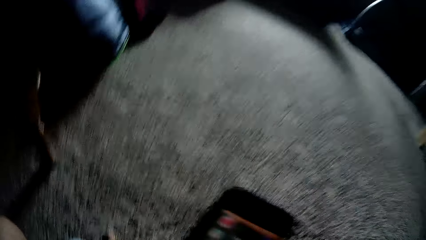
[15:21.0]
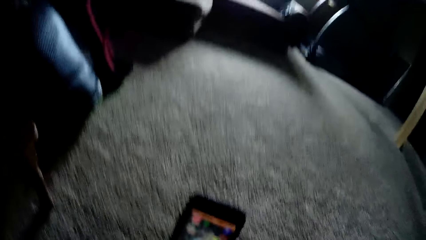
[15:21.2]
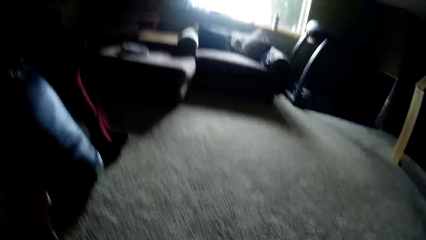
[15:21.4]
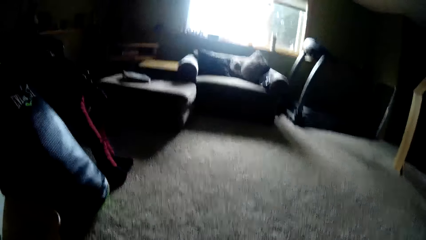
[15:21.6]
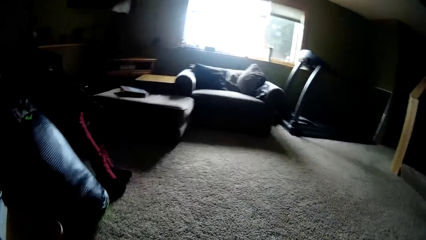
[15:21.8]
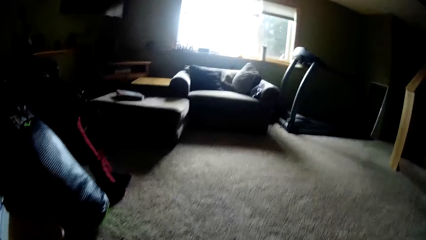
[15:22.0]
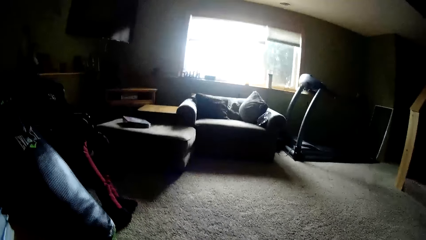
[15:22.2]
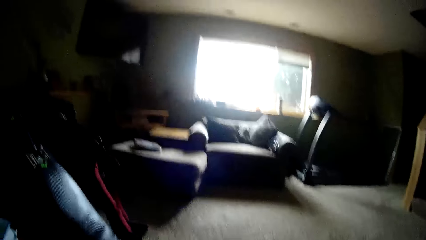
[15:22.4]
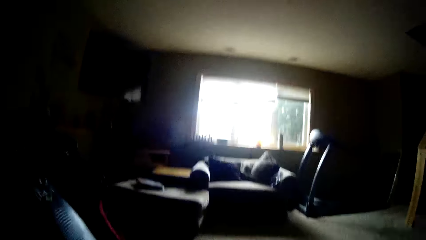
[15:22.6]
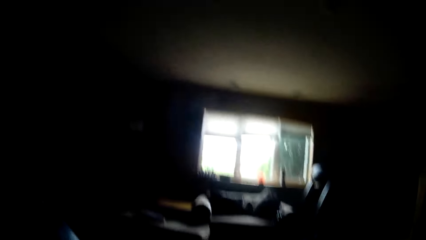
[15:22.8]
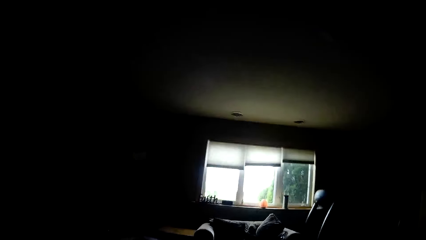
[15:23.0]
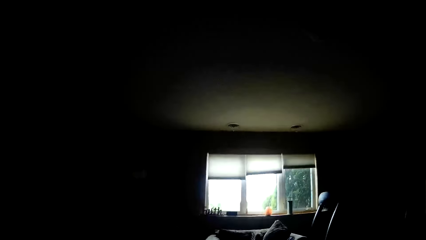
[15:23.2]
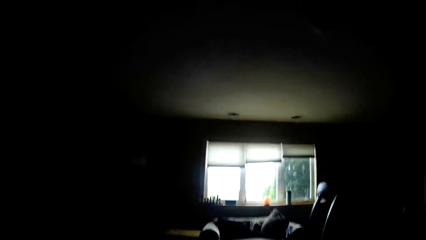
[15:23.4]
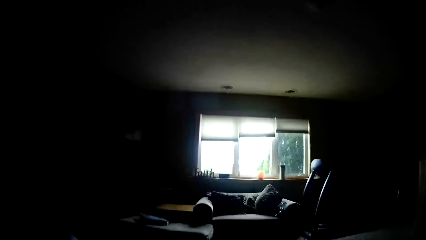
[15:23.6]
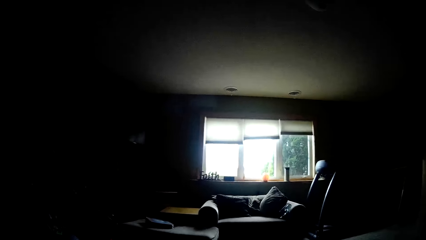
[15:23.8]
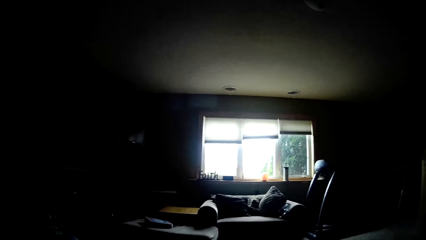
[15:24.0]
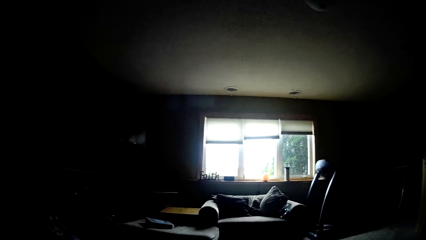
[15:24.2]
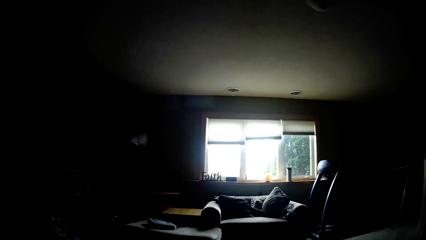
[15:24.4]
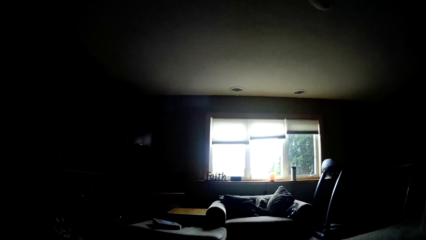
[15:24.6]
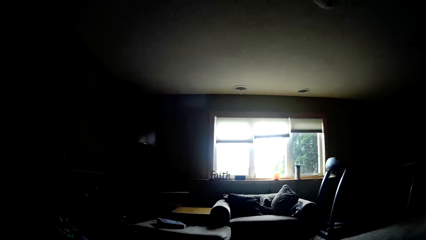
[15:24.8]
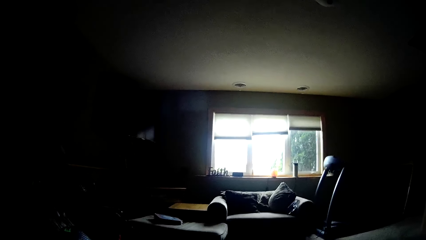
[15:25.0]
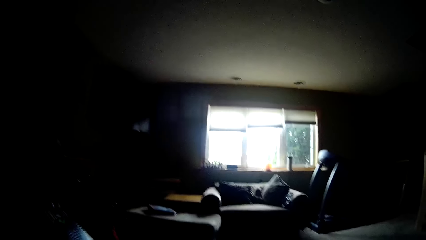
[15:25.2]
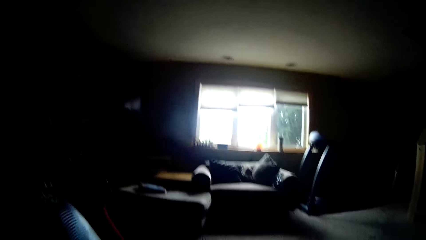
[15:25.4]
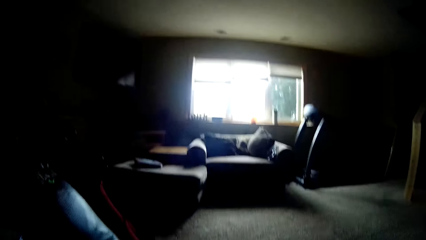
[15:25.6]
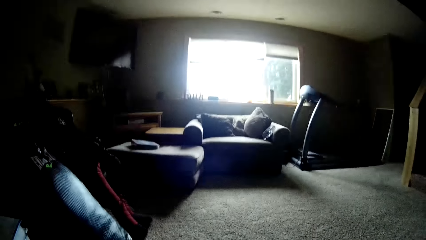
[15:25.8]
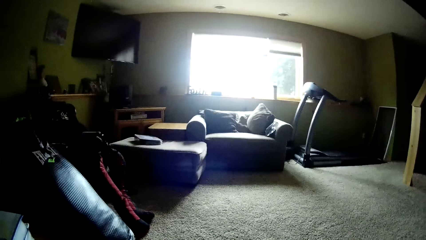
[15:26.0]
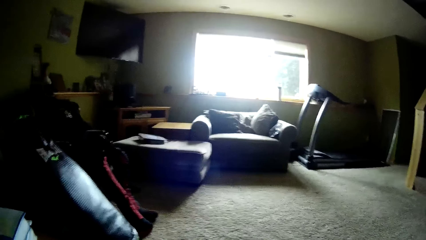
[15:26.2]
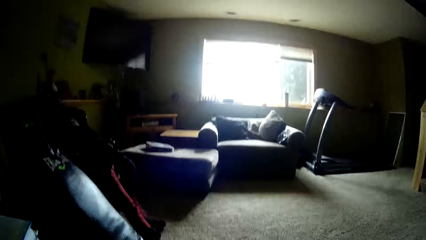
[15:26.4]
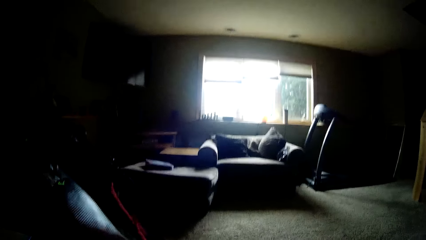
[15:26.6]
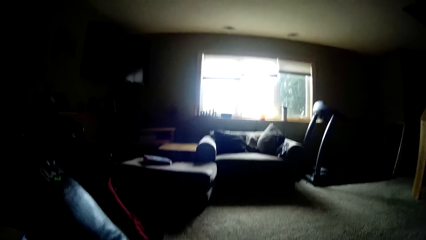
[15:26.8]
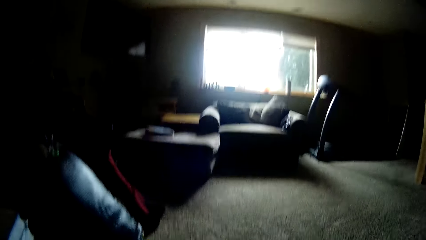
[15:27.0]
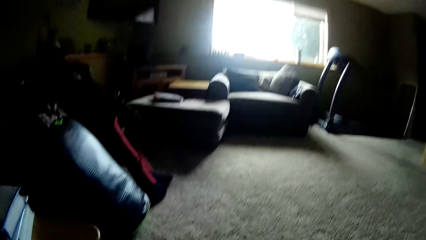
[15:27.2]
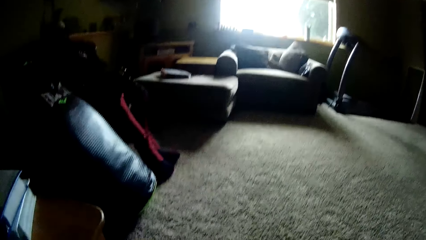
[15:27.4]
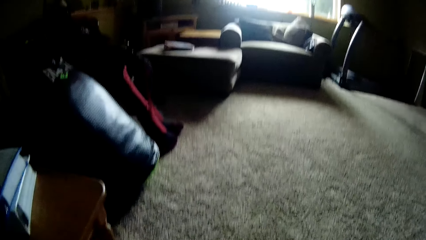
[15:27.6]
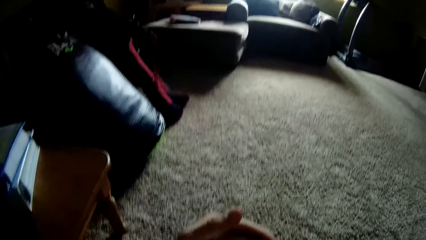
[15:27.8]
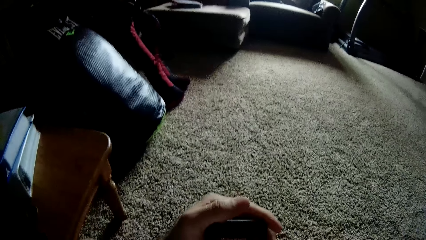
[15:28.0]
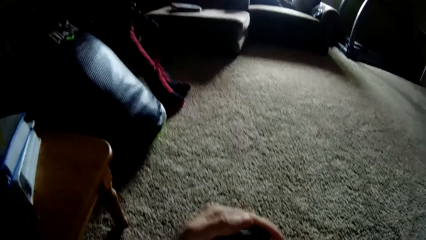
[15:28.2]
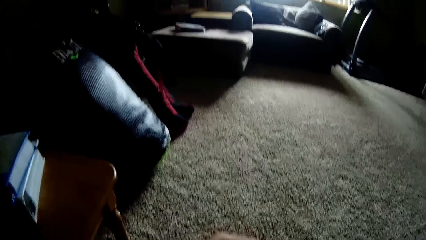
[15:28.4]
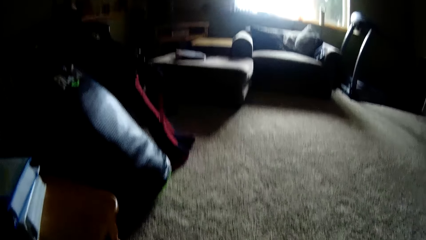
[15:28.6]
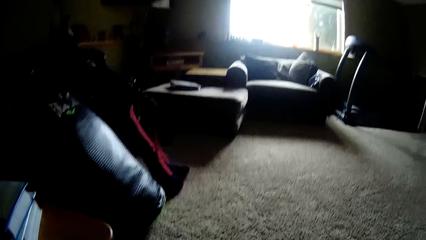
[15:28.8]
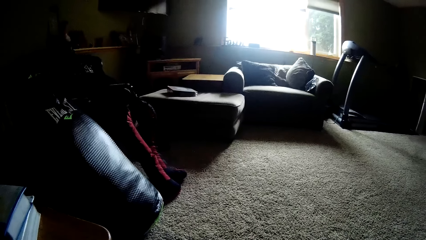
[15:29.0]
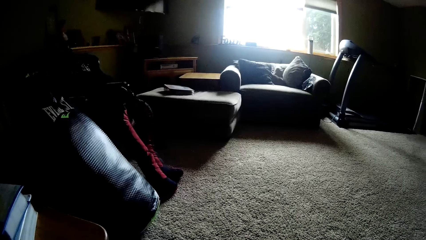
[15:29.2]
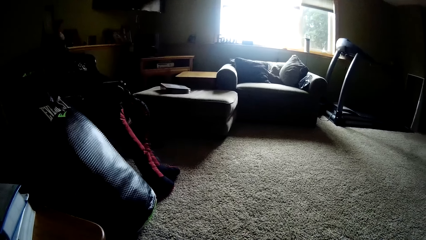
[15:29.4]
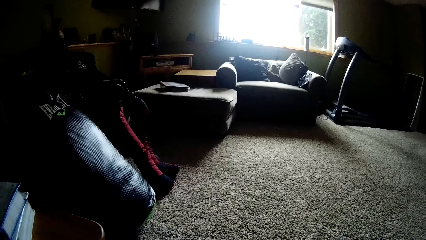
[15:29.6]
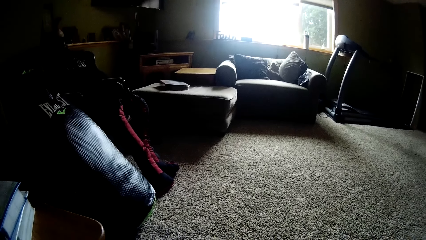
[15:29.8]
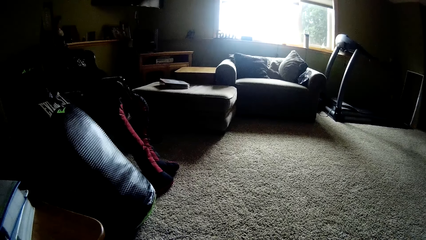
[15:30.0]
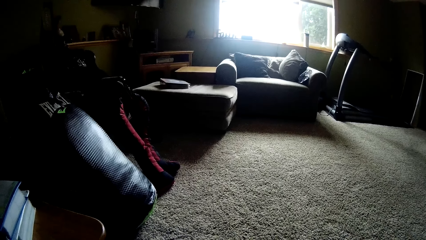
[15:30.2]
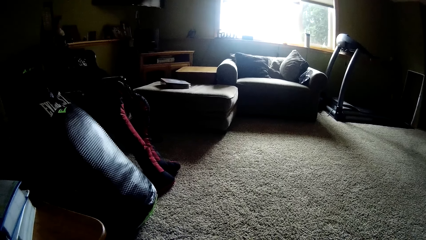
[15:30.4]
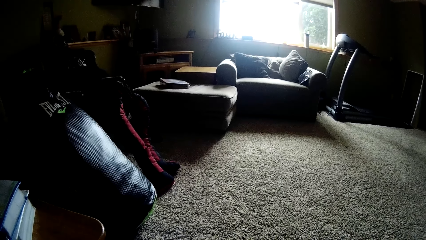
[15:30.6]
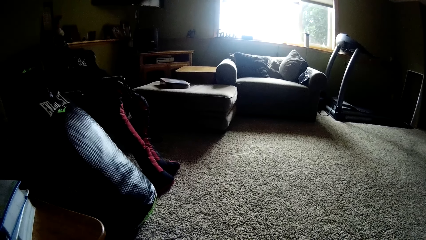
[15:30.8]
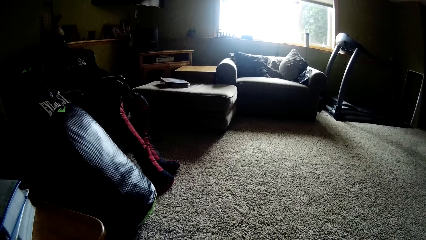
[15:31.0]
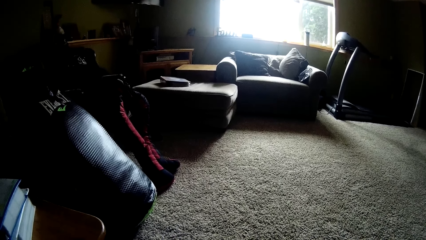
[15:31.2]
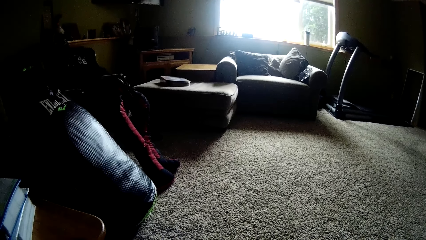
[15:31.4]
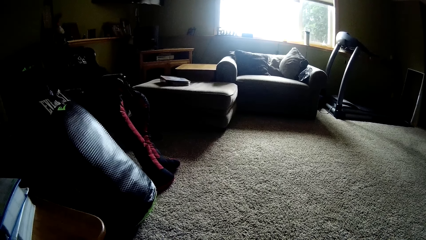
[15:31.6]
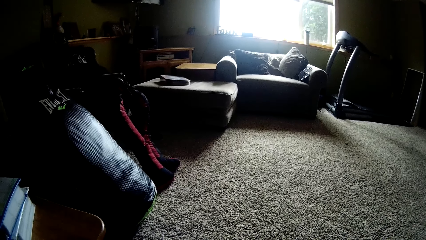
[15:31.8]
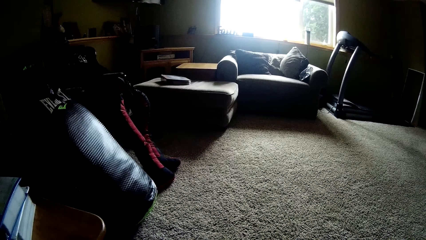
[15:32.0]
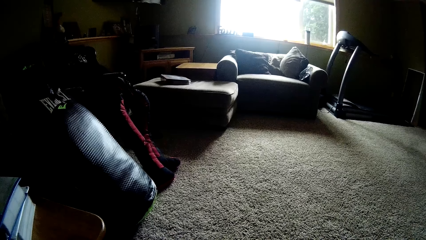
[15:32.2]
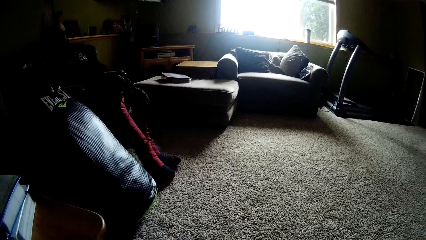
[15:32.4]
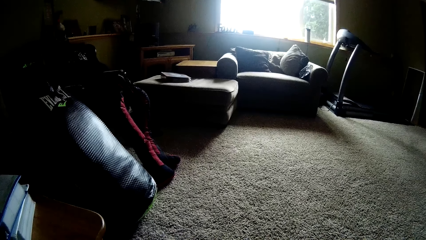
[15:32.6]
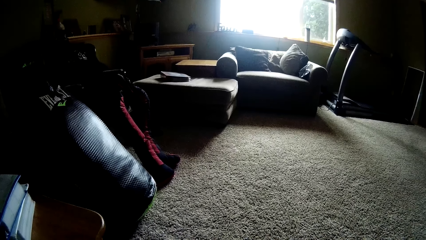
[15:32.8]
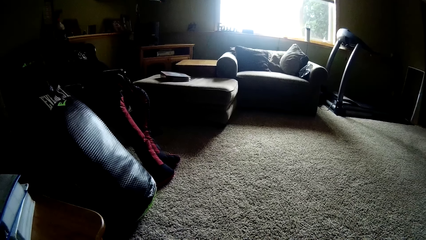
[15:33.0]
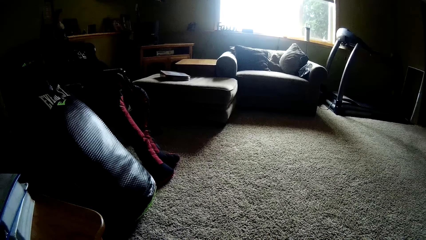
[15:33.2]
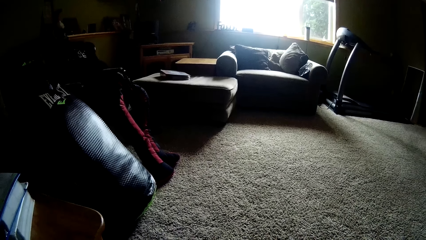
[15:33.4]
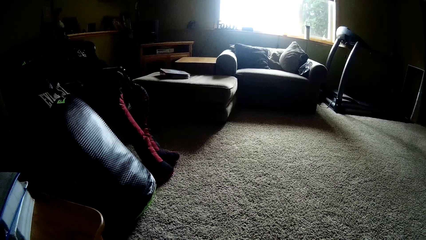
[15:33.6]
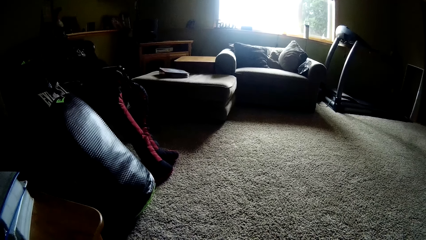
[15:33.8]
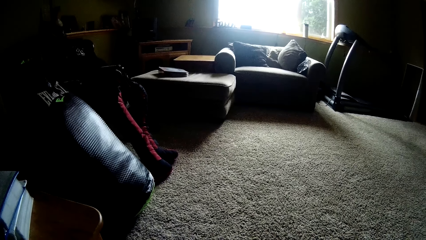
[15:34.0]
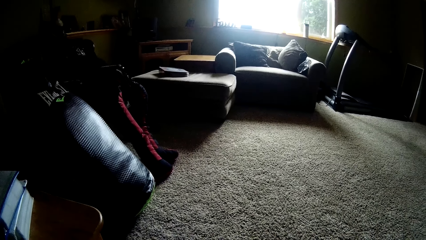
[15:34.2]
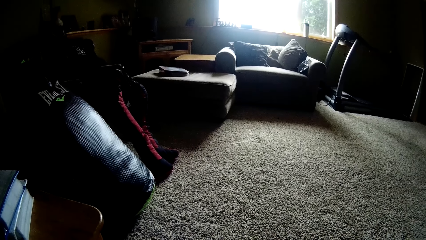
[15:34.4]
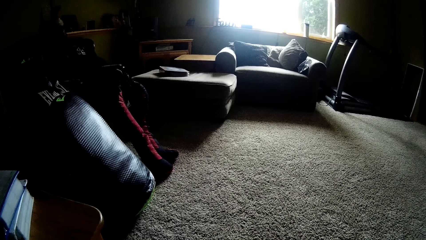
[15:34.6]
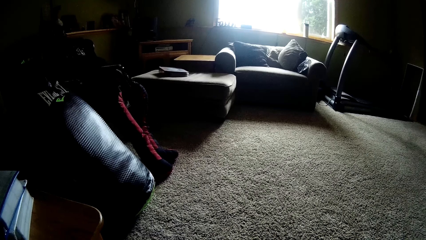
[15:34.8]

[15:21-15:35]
The camera wearer holds a phone in the right hand. They operate the phone and look around the room. They operate the phone. They look towards the window. They look around the room.
